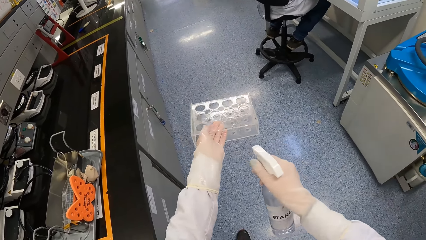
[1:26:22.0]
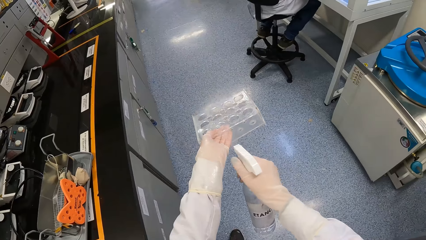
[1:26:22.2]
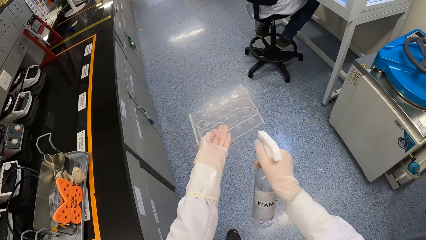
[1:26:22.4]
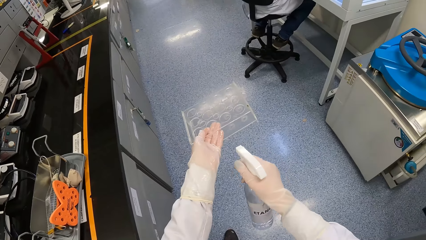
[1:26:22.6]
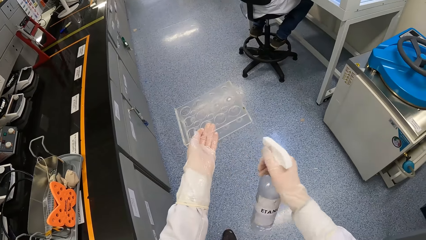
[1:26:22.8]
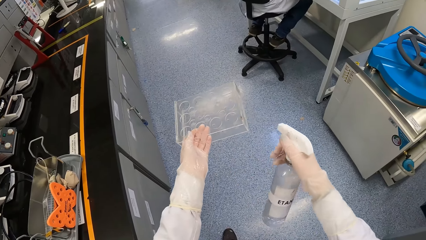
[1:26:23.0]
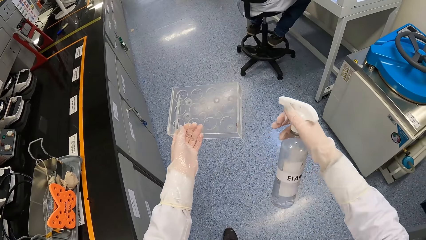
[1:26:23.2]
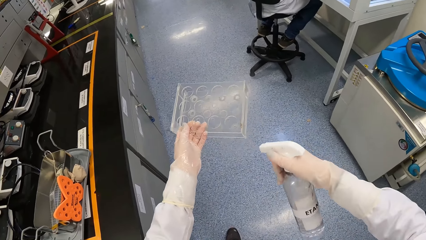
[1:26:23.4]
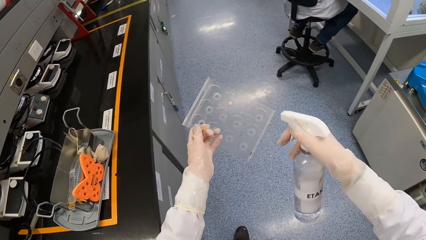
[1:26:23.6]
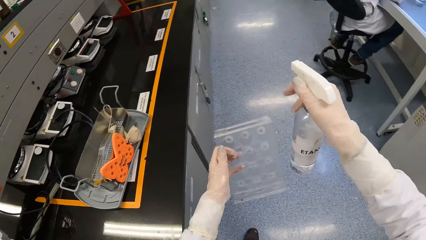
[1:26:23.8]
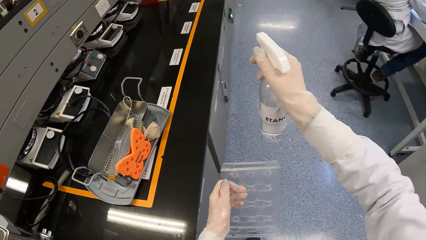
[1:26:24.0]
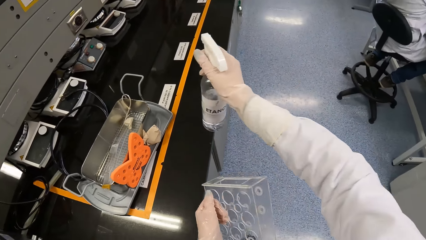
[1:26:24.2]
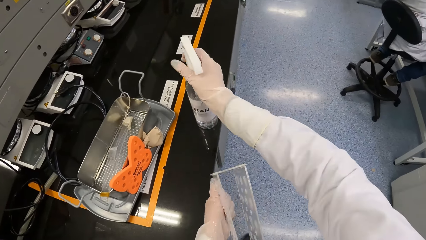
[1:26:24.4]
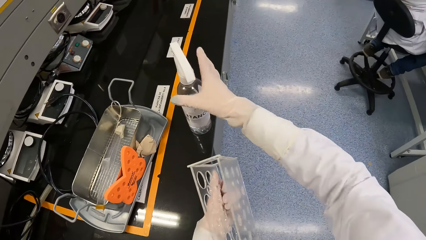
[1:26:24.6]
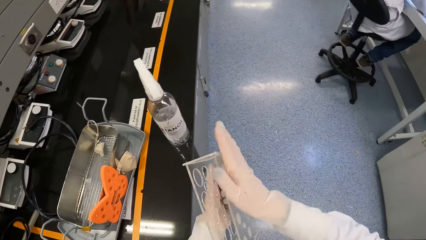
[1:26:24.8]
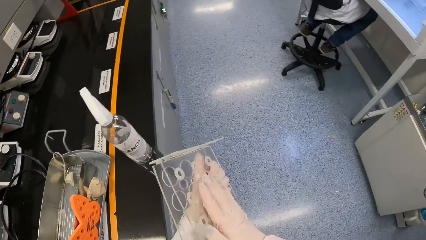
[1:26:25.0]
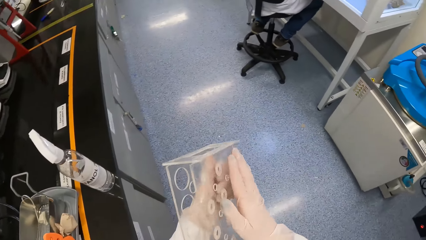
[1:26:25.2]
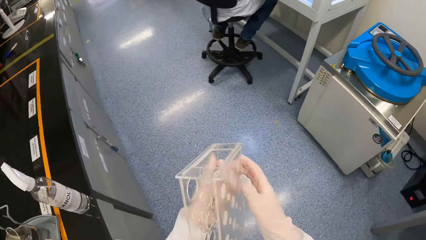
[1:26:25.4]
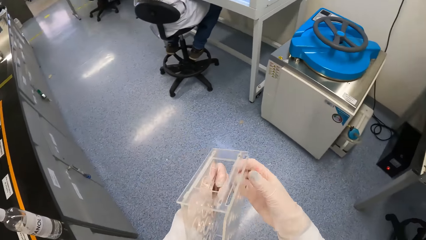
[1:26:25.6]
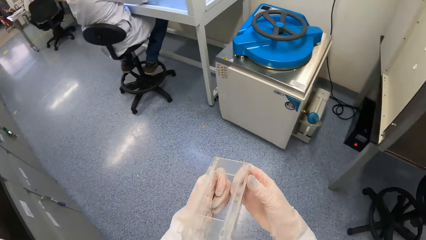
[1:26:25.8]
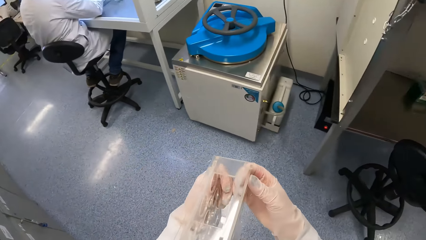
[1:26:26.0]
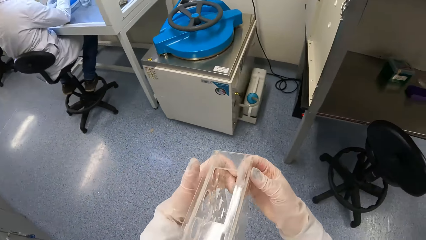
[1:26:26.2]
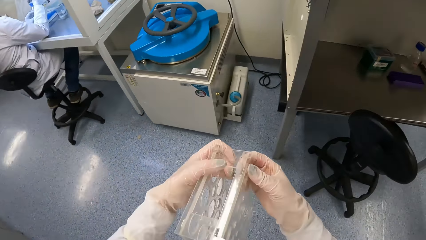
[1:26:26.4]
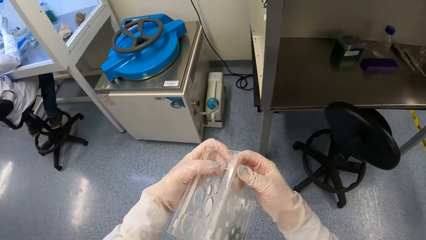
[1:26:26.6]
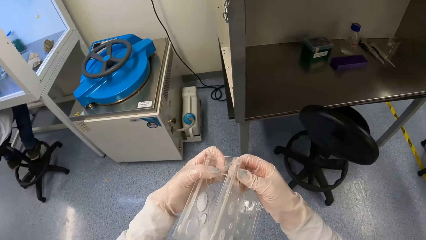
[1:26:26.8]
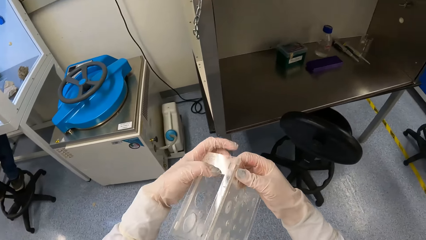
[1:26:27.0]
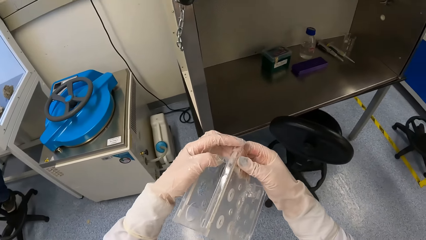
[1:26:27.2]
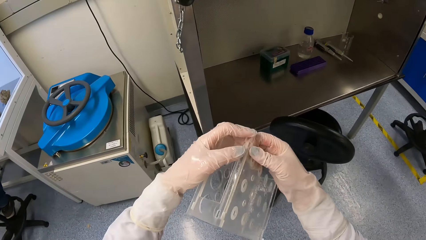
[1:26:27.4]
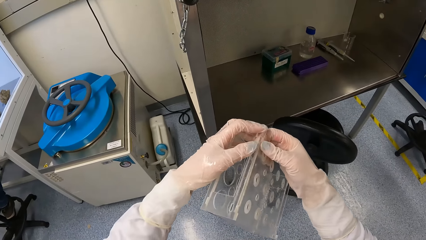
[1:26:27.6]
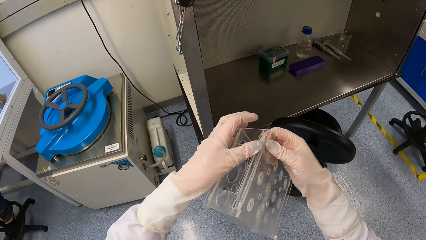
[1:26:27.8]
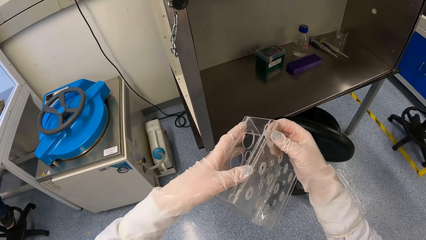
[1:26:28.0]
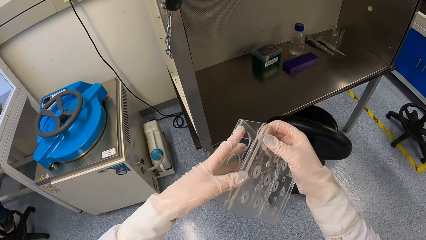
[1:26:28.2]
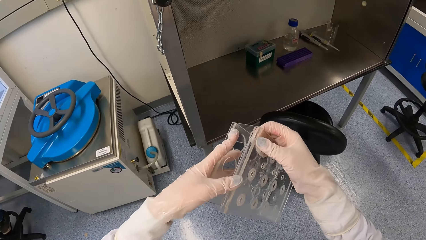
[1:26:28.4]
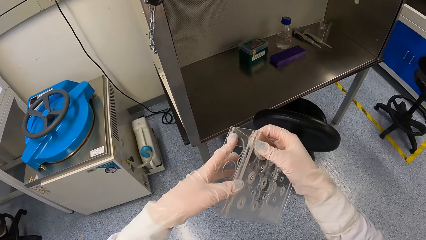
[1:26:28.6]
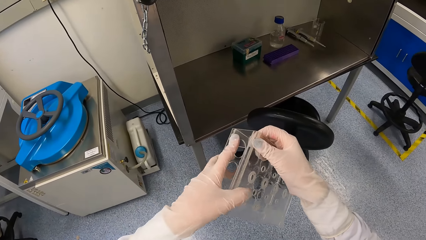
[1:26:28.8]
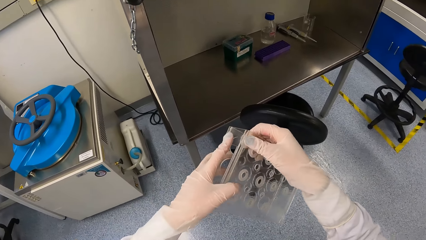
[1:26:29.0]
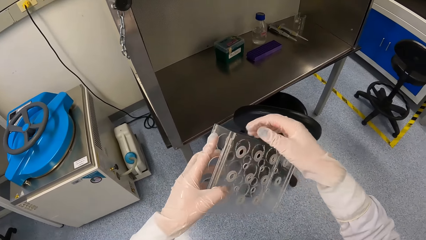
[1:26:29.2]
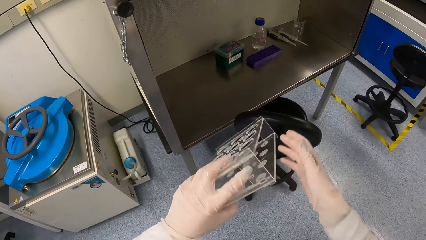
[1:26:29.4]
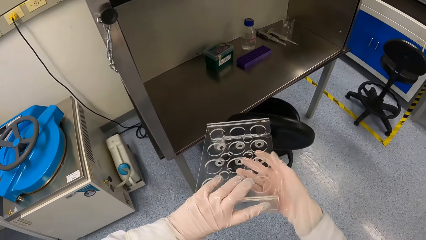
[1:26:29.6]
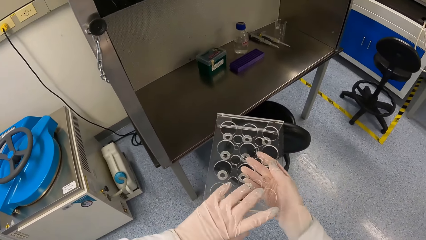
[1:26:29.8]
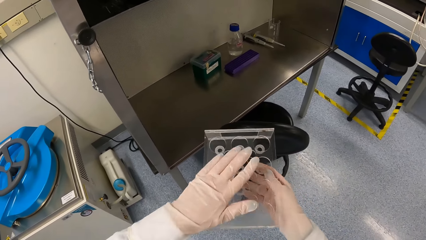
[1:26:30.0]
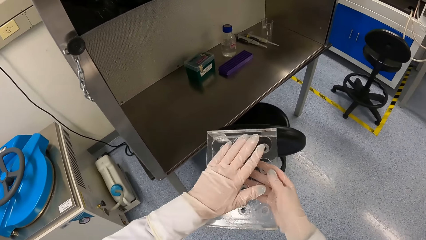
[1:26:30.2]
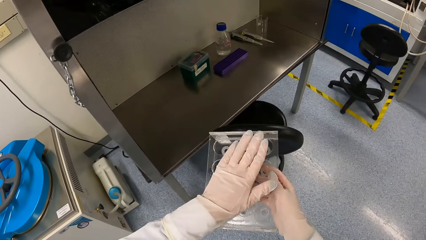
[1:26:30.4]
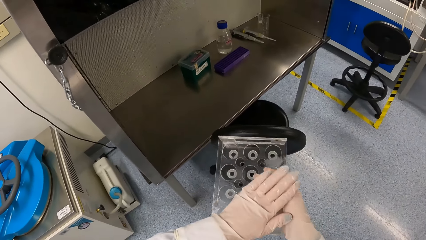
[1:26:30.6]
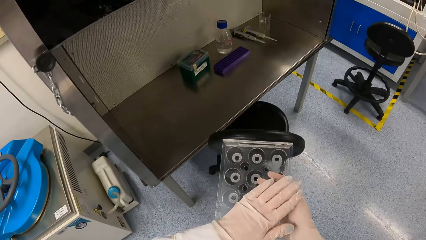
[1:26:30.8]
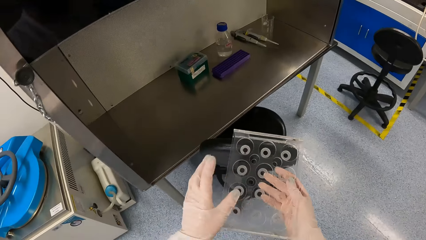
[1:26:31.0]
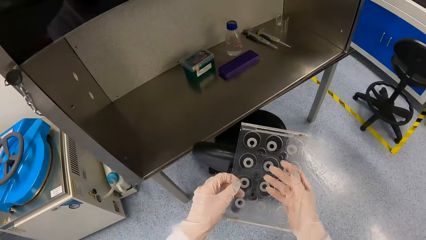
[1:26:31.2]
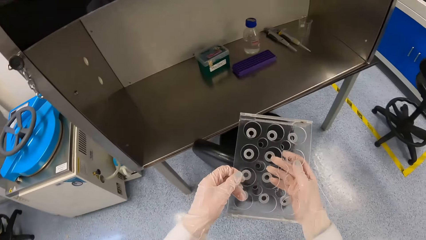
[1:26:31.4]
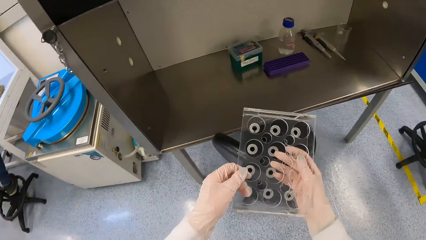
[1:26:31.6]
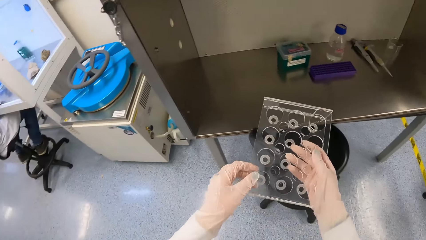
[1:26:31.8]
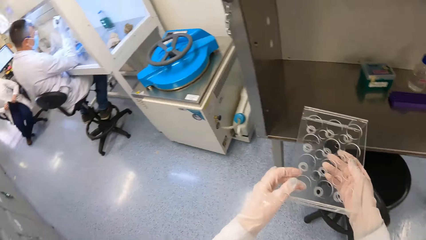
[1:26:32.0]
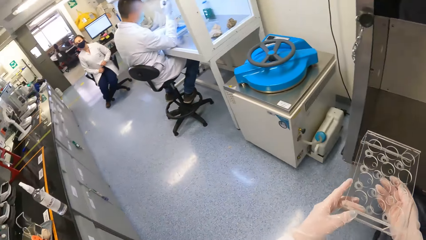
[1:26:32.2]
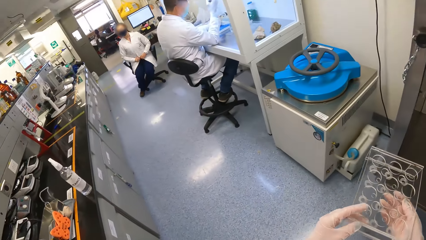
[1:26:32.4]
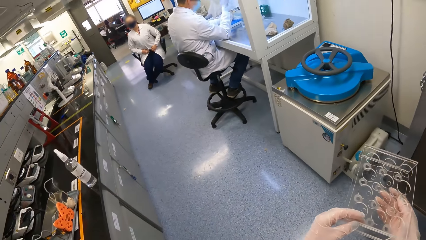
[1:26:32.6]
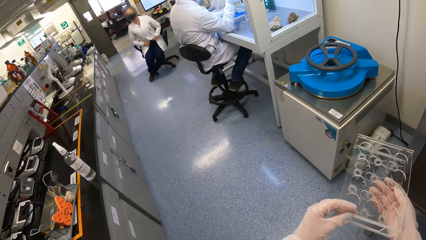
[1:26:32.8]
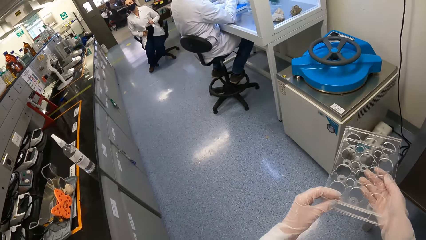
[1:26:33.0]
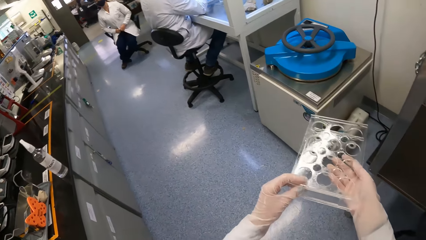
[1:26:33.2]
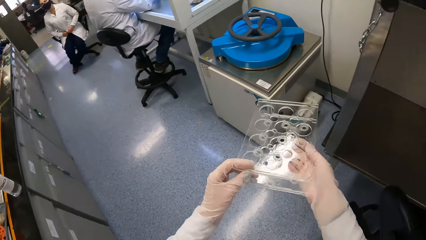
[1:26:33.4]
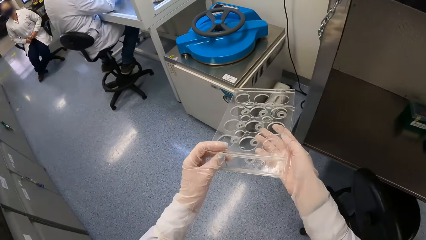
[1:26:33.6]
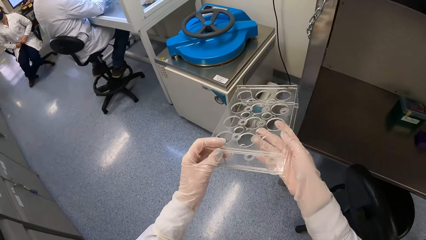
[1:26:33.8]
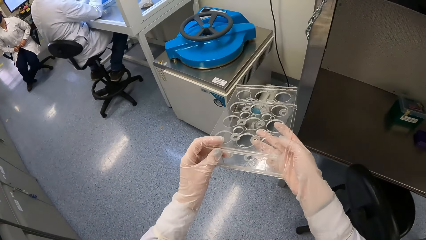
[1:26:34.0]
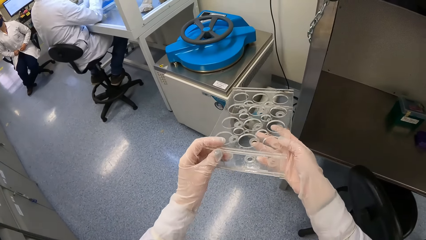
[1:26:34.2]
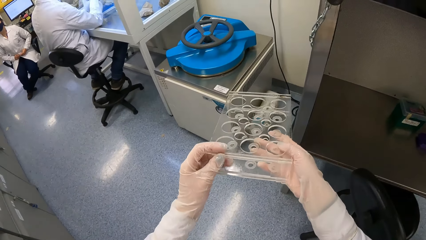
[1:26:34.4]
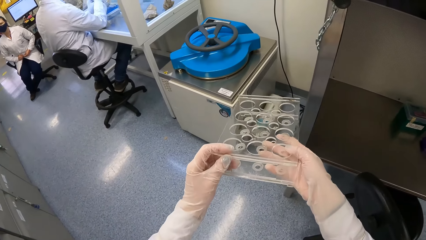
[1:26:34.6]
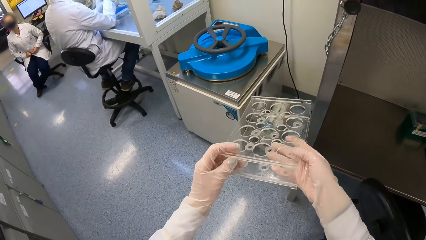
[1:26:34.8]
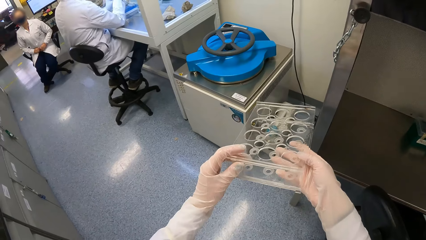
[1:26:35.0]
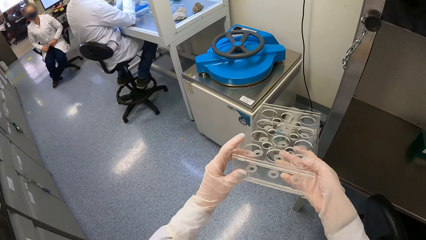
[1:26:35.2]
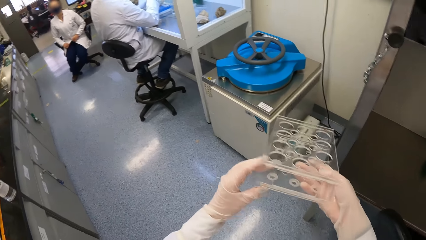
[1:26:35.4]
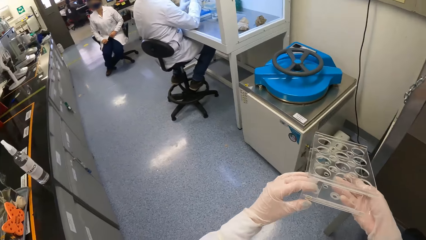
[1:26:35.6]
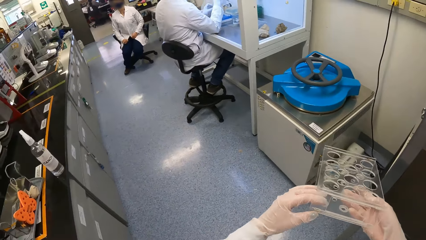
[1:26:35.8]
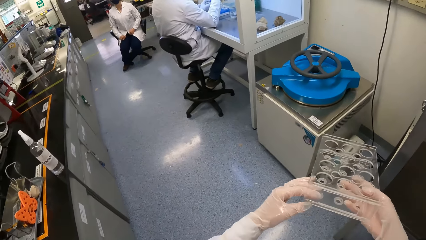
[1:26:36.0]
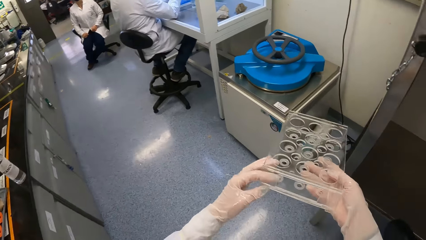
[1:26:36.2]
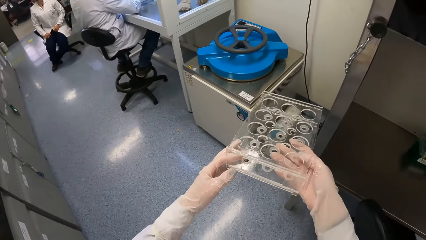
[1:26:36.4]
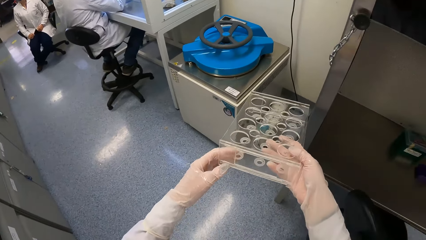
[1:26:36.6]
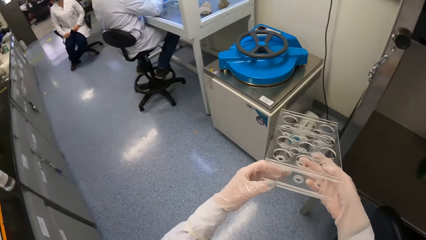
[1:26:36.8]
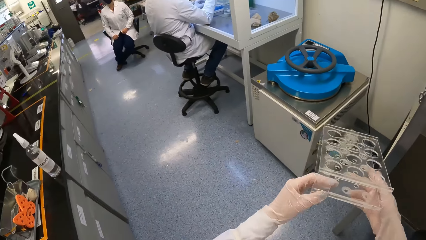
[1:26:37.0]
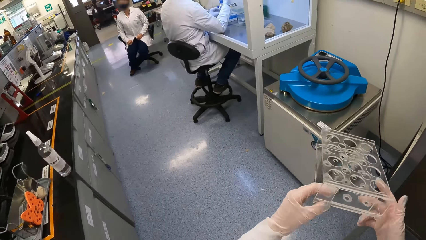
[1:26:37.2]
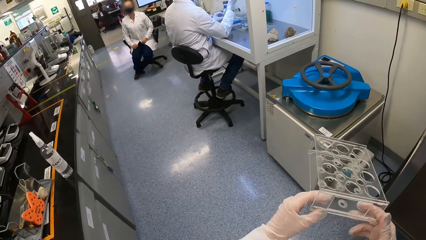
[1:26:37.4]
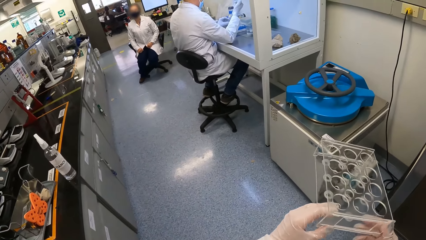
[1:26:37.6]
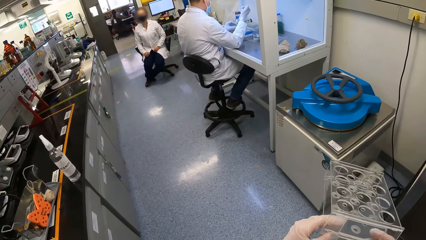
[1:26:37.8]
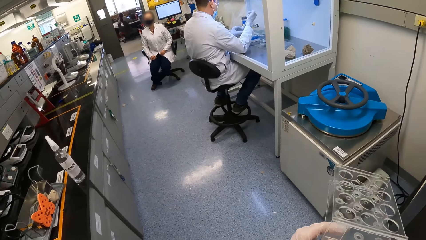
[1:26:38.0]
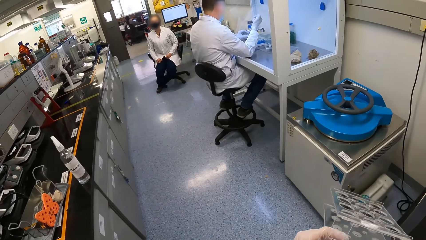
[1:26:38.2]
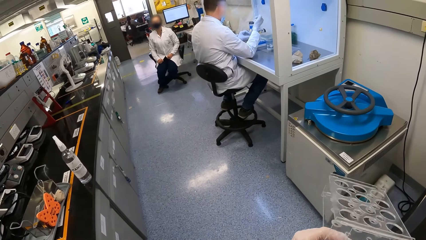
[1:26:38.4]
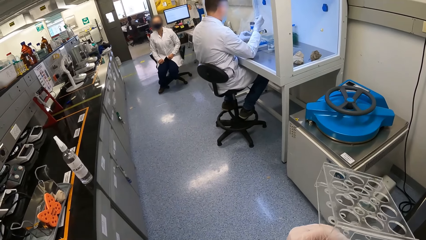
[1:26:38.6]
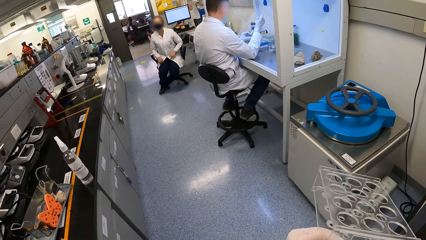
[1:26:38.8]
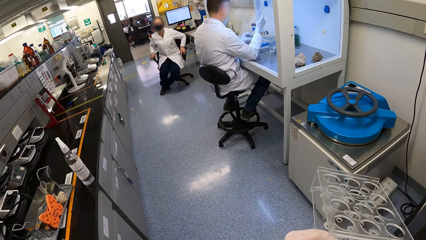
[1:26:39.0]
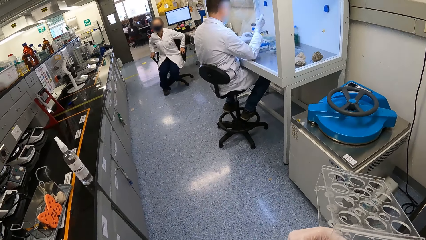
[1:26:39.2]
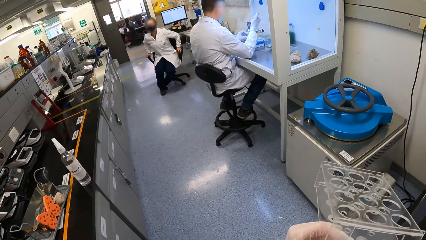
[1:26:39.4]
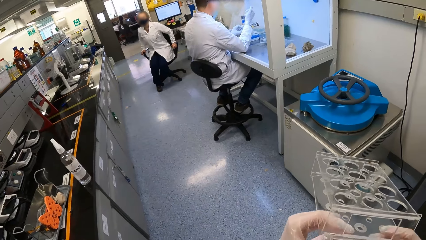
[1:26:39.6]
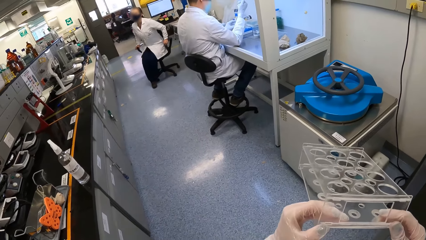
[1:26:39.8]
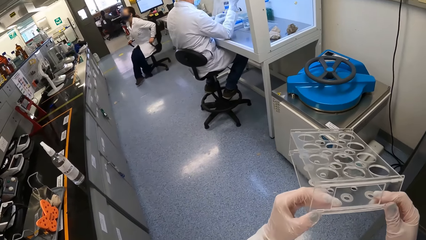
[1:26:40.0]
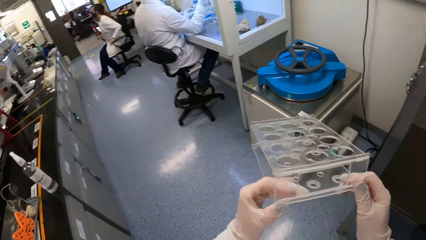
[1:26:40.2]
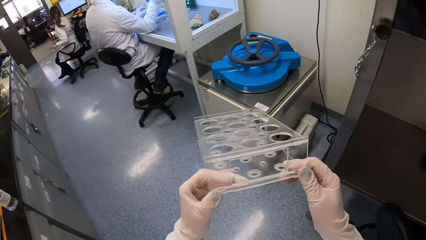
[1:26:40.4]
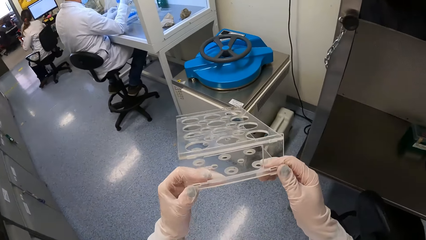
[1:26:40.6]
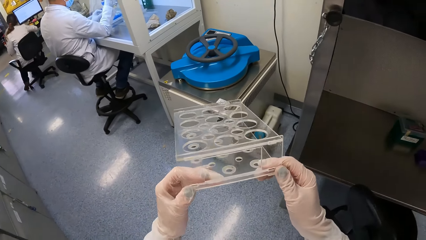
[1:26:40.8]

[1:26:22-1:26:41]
The camera wearer drops the hand sanitizer on the table with his right hand. He touches the test tube holder. He rubs the test tube rack with both hands. He adjusts the test tube holder, turns the test tube holder, touches the test tube holder and observes the test tube holder.
